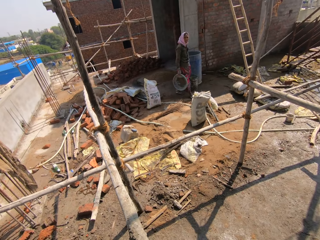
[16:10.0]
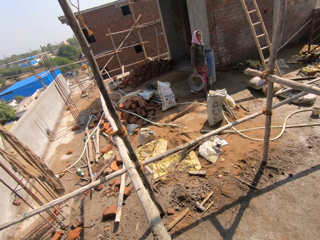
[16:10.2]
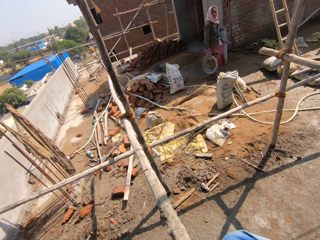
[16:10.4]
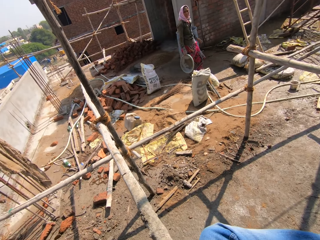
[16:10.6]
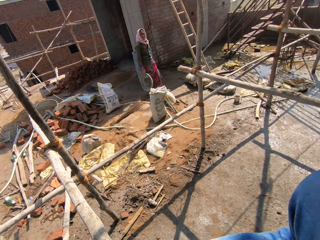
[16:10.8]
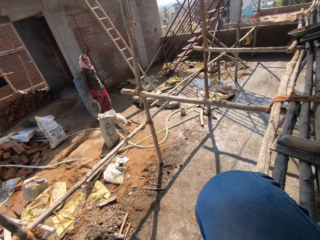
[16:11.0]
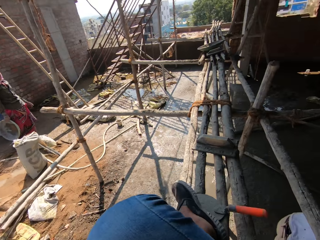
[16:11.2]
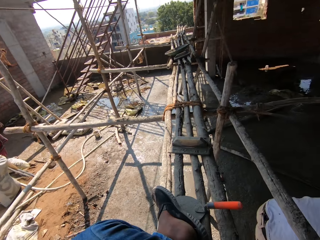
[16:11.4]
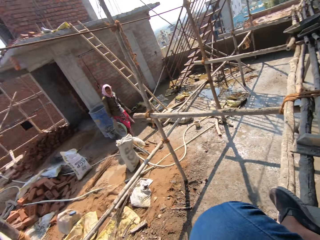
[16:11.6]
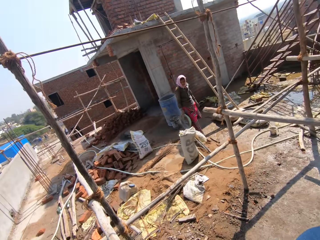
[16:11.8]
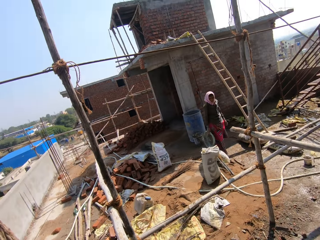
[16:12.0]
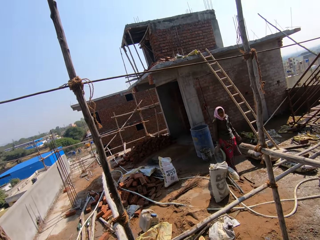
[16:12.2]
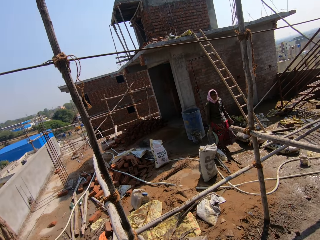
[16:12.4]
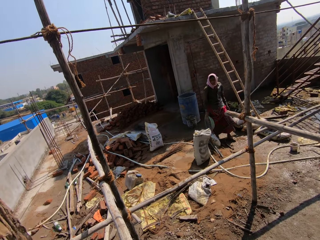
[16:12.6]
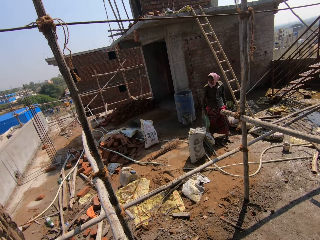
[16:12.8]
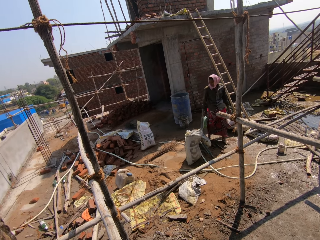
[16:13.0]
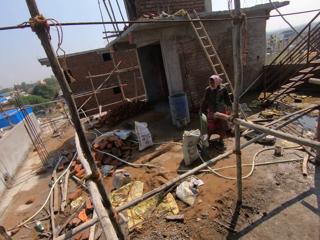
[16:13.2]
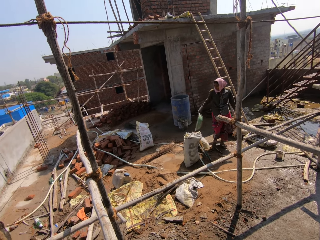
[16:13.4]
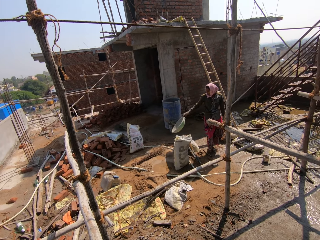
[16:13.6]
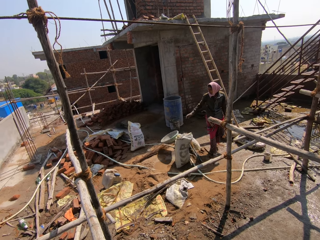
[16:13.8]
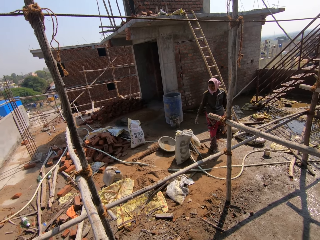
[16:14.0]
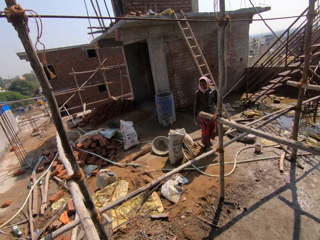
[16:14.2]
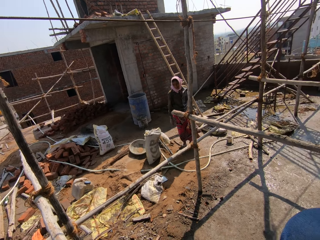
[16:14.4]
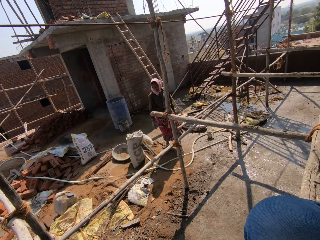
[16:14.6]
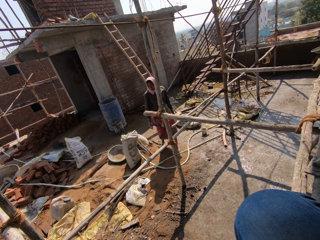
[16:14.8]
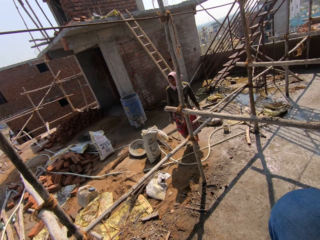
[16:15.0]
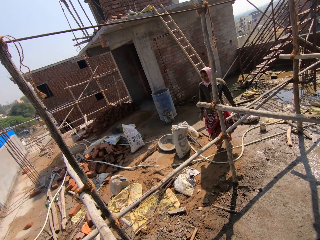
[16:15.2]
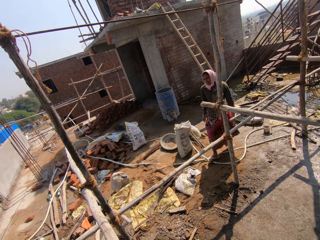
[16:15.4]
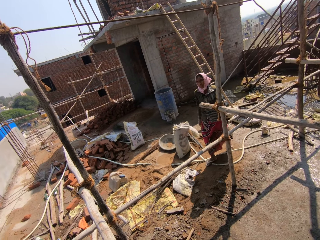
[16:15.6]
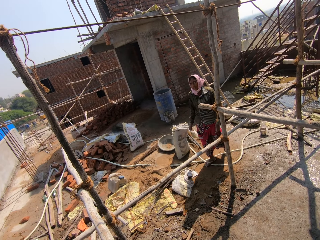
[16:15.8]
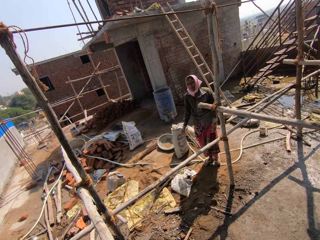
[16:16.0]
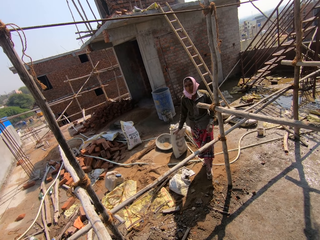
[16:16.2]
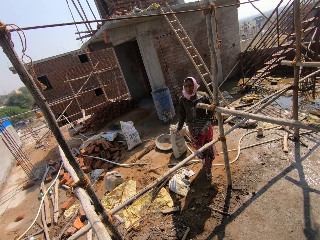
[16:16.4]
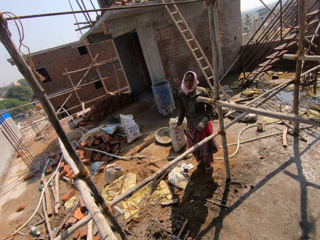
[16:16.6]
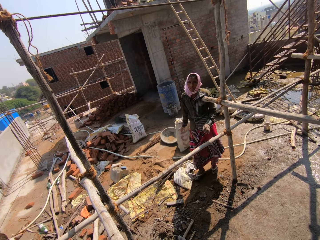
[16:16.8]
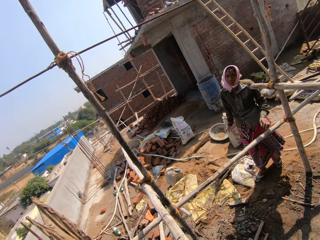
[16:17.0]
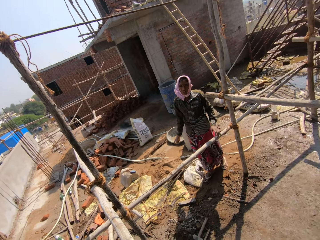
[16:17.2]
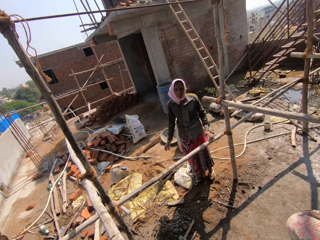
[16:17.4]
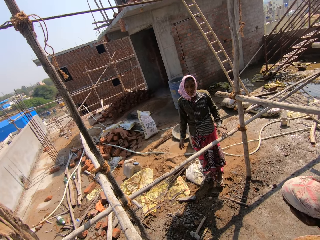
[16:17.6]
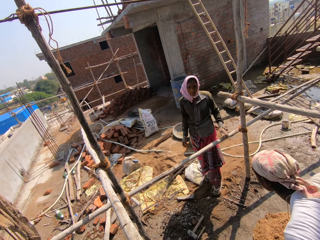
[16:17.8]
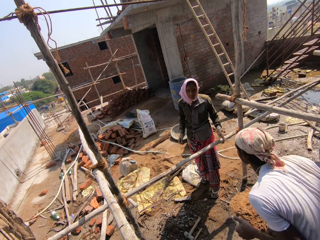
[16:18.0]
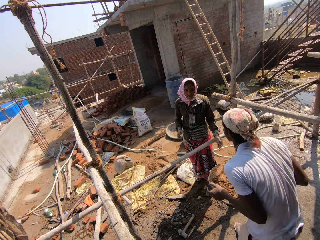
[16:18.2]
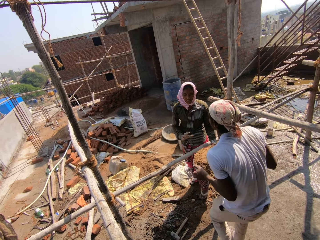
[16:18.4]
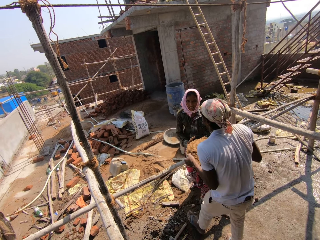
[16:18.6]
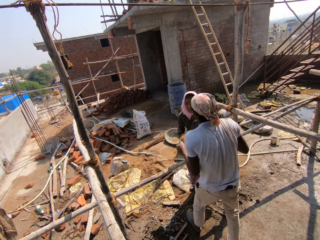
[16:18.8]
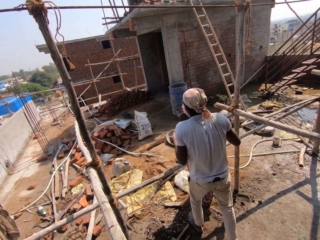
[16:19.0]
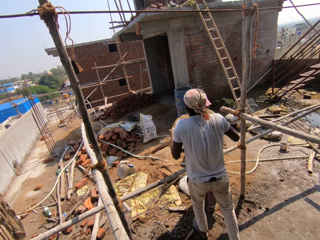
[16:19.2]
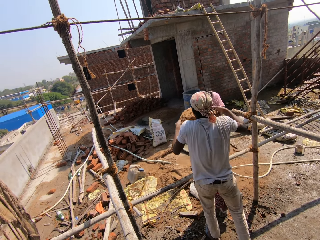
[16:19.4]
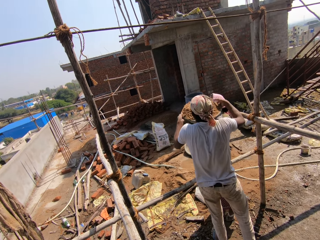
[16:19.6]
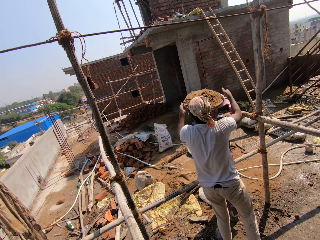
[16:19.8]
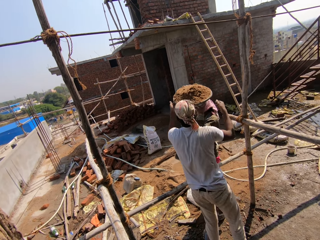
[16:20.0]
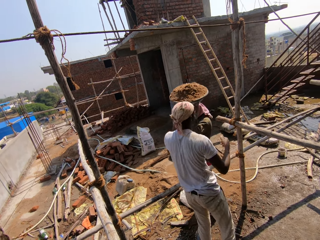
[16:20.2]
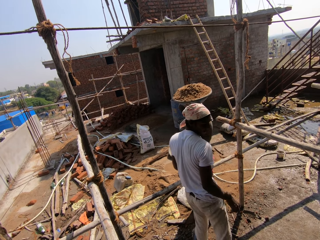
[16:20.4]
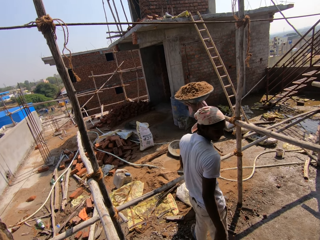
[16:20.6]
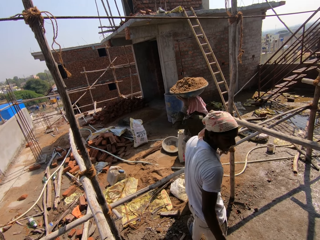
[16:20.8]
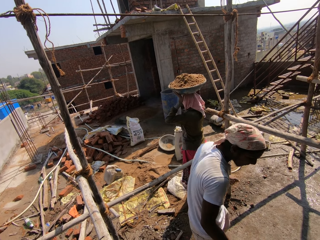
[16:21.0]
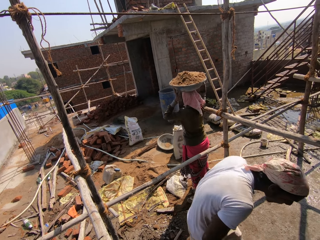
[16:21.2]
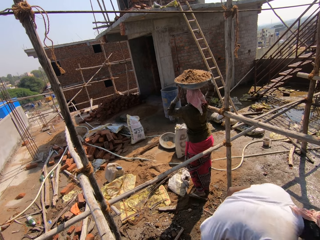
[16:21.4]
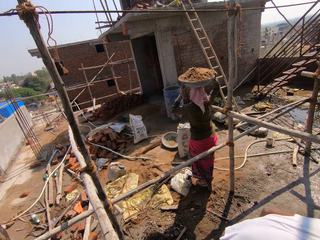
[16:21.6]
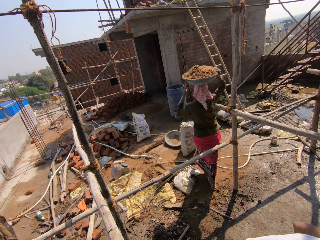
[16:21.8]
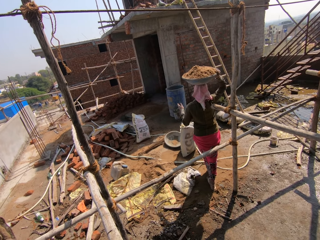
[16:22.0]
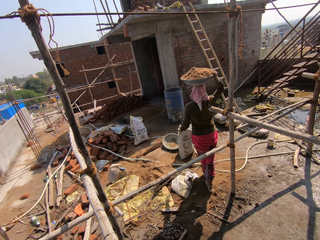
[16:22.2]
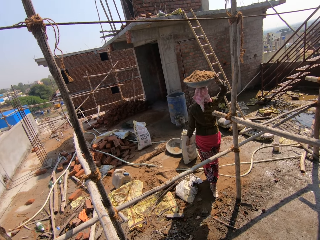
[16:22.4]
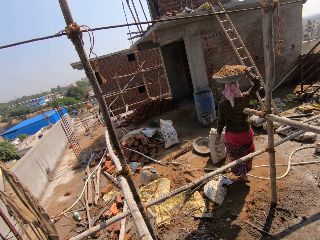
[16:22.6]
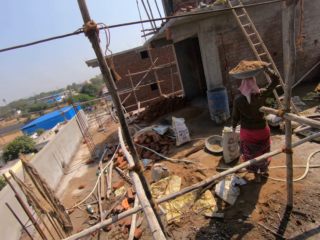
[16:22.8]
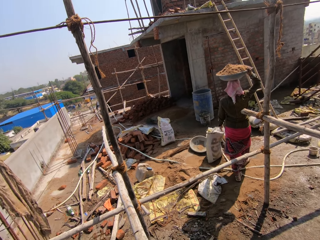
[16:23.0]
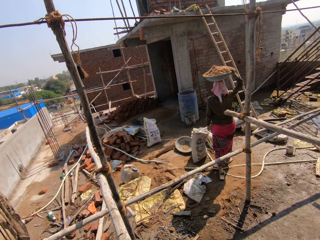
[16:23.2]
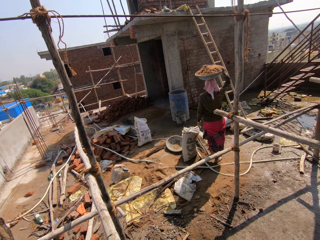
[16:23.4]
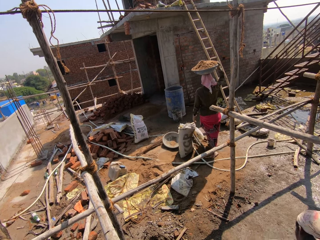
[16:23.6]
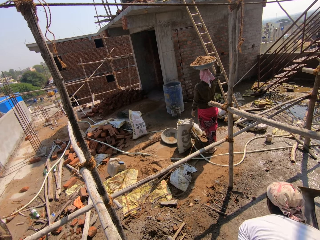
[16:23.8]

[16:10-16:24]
The camera wearer looks at a woman. The woman walks around the construction area. The camera wearer talks to a person. The woman throws the basin on the floor. The woman walks around the construction area. The person talks to the camera wearer. A man gives the woman the sand. The woman carries the sand. The man walks around the construction. The woman walks around the construction area.

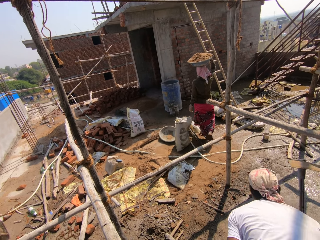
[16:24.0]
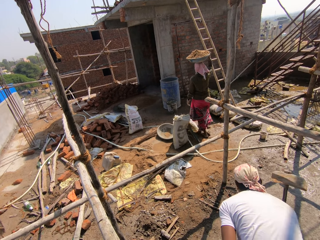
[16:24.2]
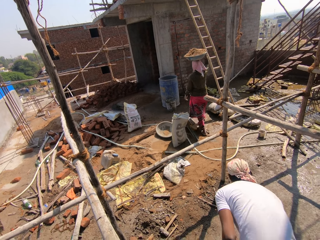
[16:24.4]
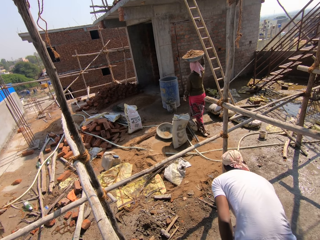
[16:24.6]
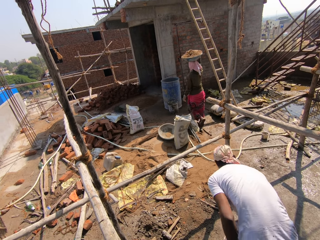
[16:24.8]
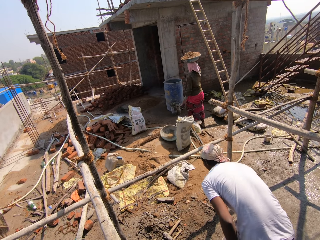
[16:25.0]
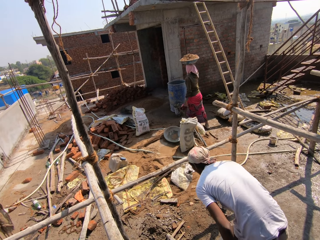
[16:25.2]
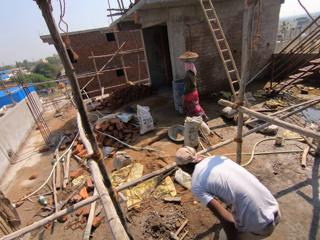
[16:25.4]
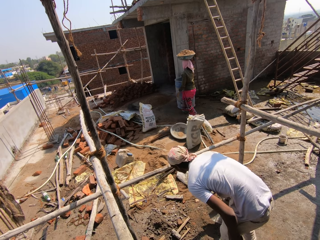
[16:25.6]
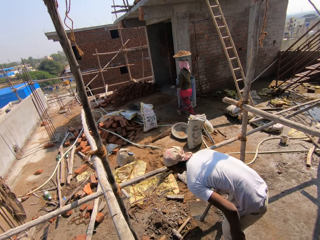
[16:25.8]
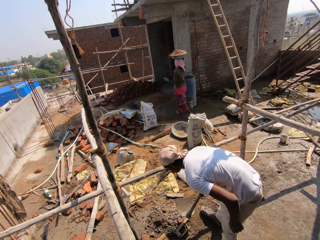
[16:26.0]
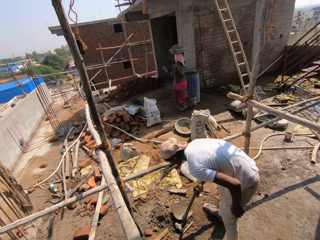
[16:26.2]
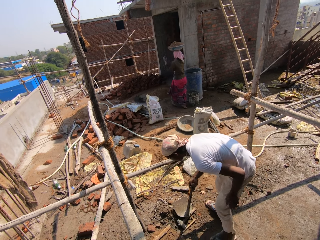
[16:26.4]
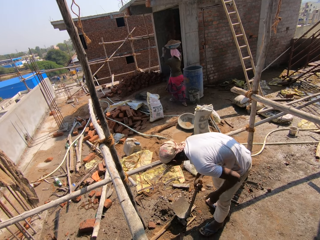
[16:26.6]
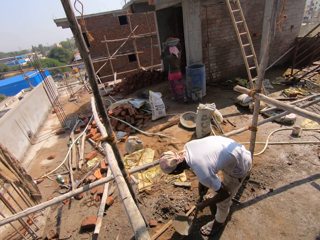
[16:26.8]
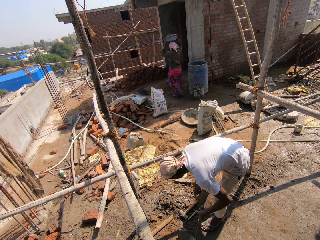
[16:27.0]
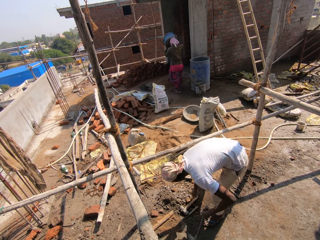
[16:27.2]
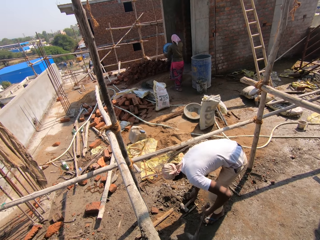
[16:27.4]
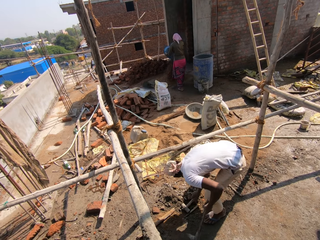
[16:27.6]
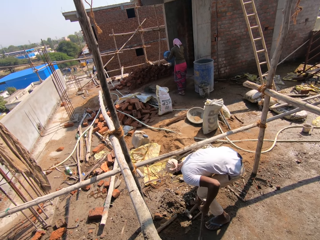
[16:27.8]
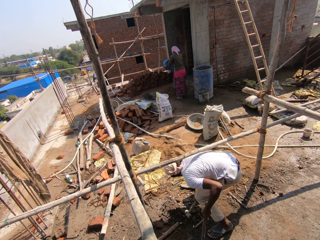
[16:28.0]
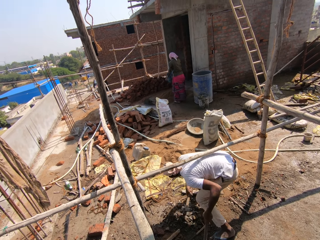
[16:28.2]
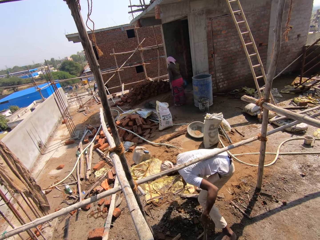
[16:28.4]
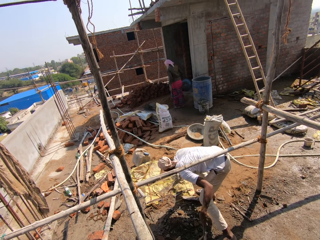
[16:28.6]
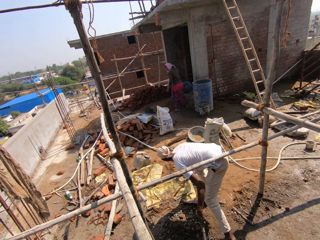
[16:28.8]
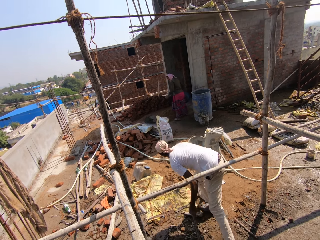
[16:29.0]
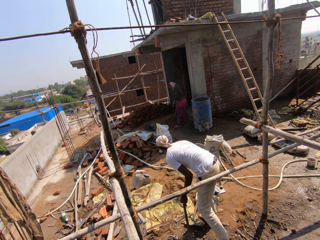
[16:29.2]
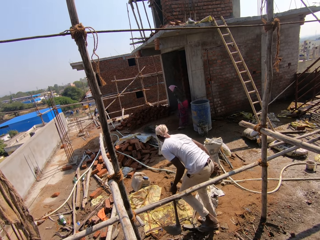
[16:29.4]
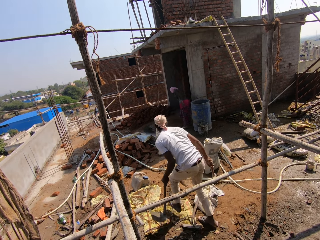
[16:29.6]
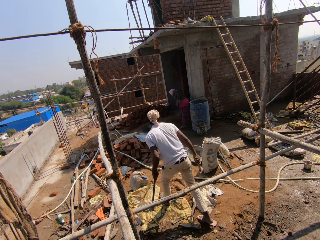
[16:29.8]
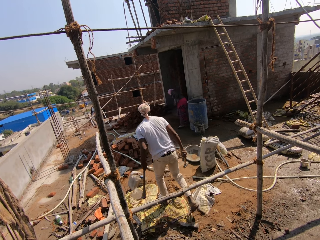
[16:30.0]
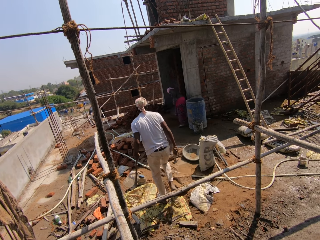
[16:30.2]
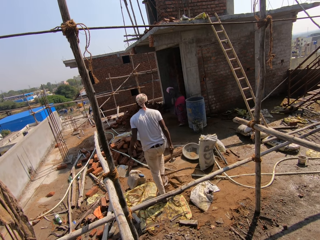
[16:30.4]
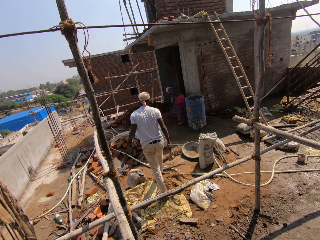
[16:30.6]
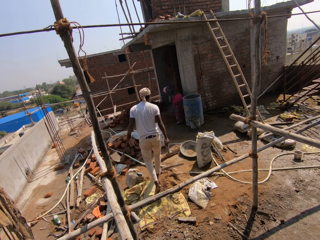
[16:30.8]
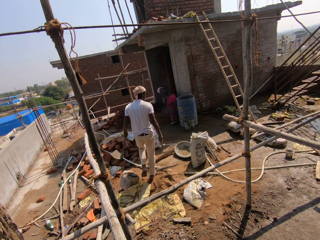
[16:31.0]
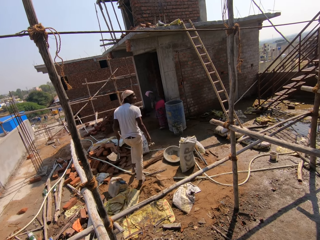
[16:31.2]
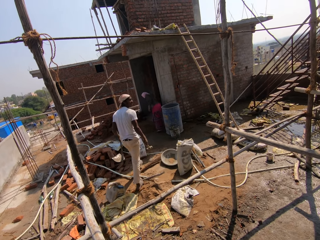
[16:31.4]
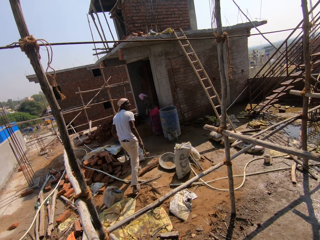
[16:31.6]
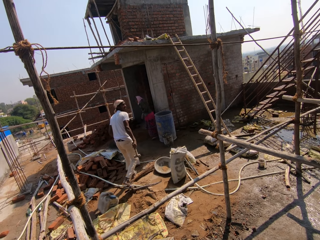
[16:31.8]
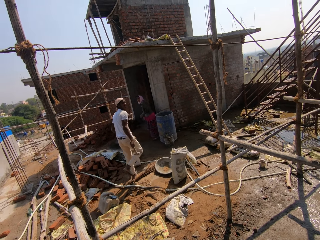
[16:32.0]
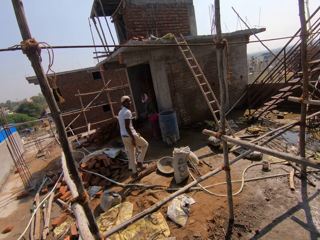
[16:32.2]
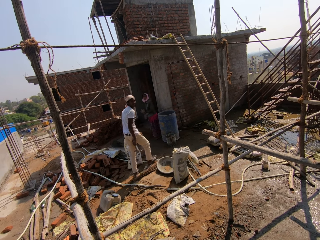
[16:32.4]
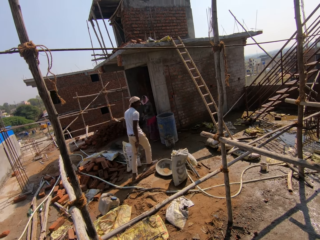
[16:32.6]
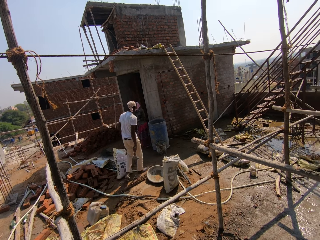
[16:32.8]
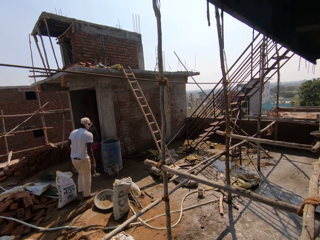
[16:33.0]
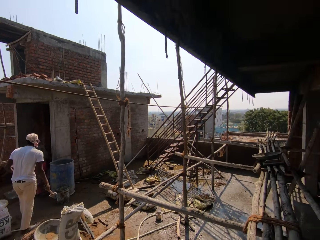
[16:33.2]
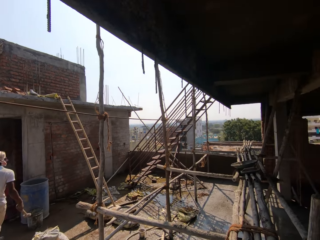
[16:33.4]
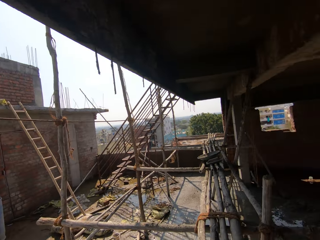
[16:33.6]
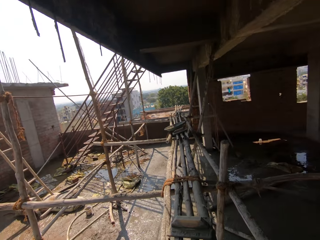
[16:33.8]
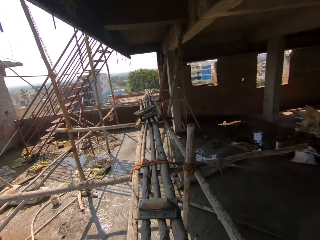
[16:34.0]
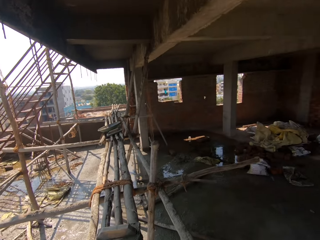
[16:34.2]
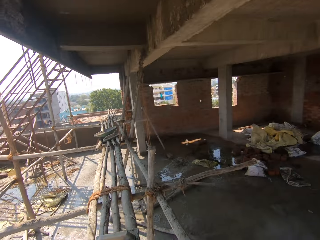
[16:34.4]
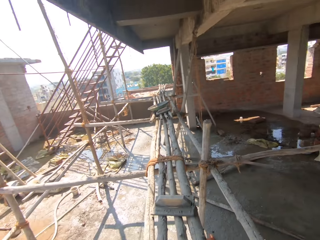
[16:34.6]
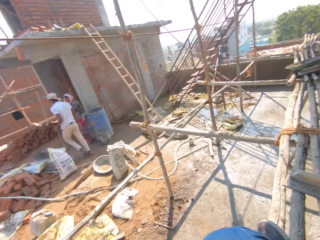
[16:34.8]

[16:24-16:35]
A man hits the garden hoe on the floor. A woman walks around the construction area. The man walks around the construction. The camera wearer looks around. The woman pours sand on the floor. The man walks around the construction area. The camera wearer looks around the construction area.
